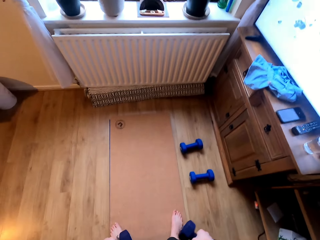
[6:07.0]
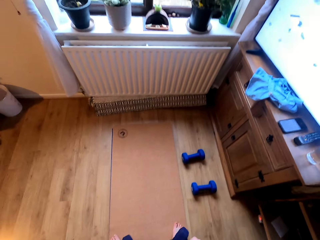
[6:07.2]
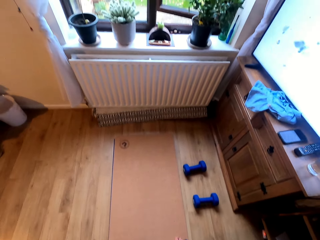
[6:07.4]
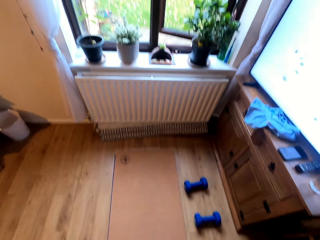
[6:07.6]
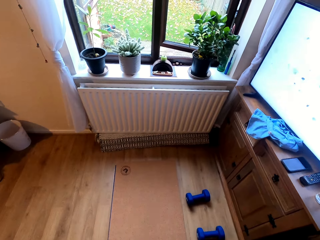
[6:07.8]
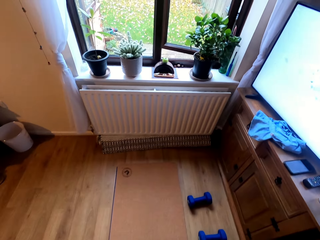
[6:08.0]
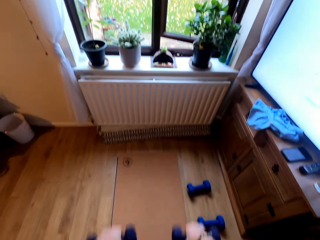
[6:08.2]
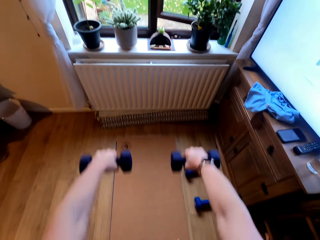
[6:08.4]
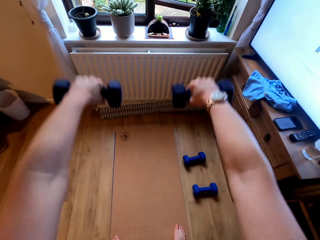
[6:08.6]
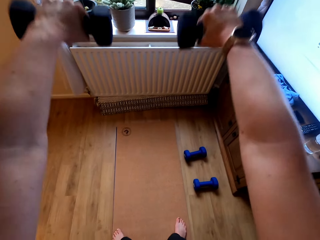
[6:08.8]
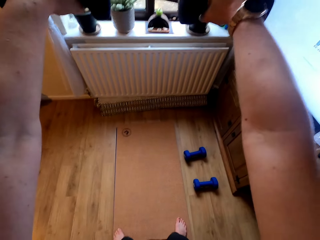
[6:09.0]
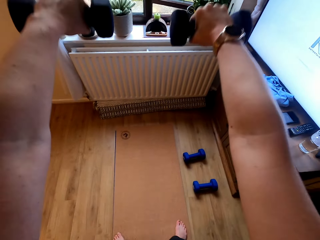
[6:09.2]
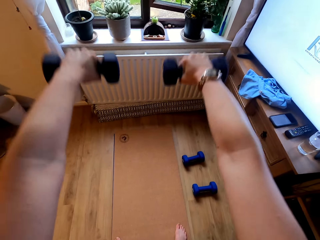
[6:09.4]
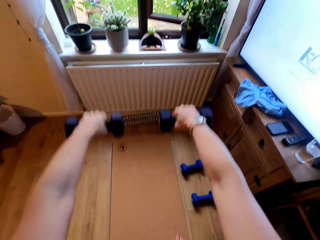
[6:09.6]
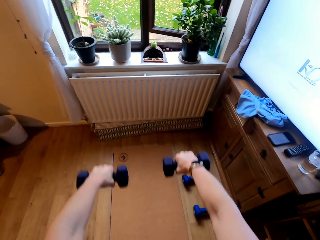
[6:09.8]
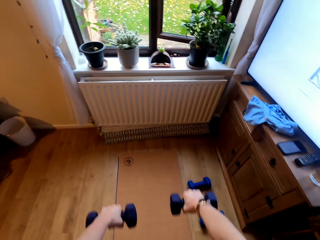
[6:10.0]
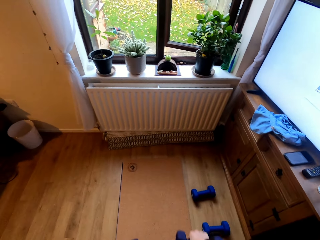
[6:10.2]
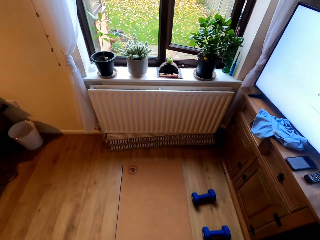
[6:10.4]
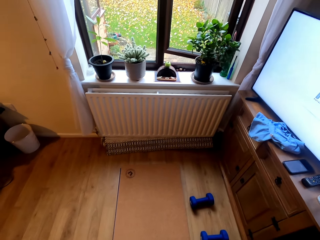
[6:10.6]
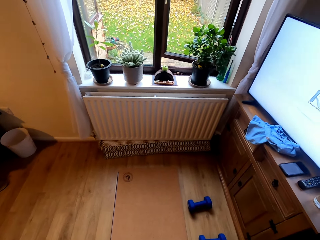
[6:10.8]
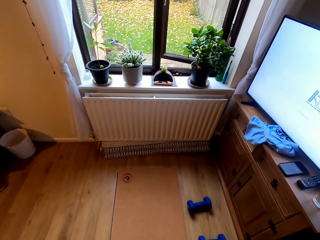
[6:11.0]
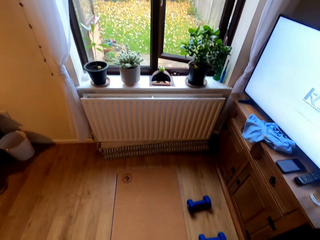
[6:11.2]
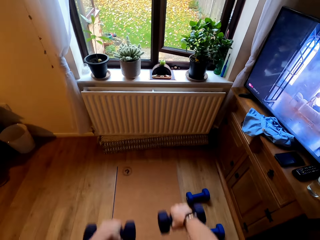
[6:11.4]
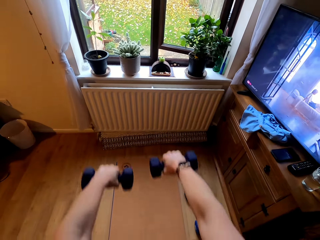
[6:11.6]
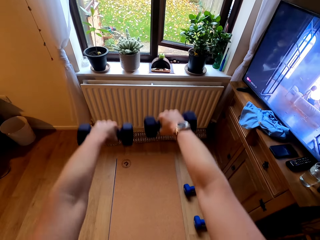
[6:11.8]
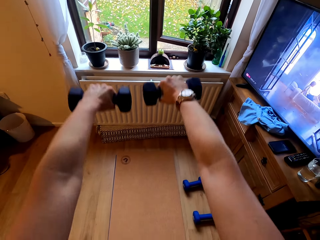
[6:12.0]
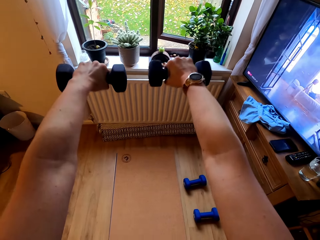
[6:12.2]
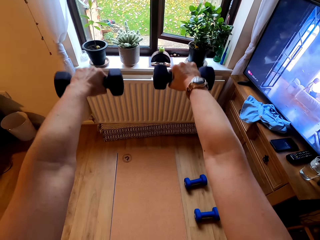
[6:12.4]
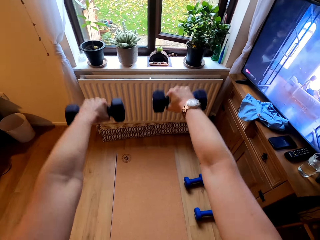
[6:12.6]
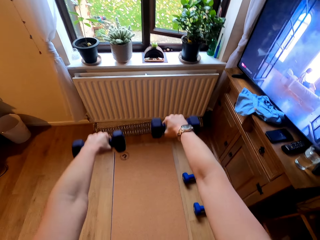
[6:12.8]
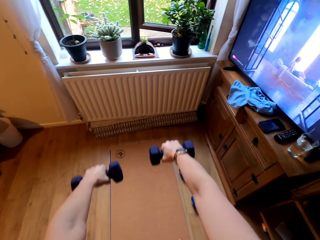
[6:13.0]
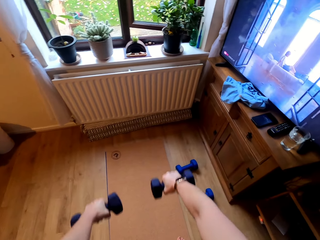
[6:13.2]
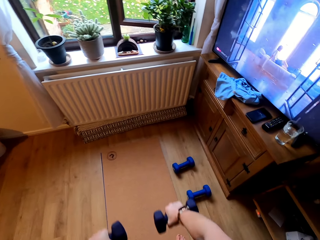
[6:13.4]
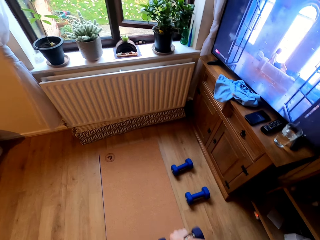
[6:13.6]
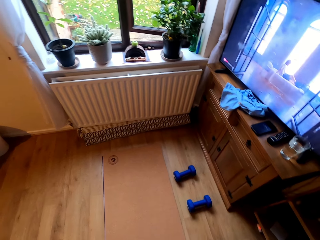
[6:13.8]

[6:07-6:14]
The camera wearer lifts dumbbells.

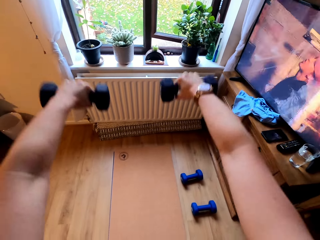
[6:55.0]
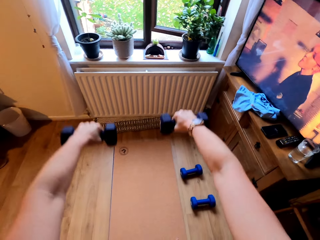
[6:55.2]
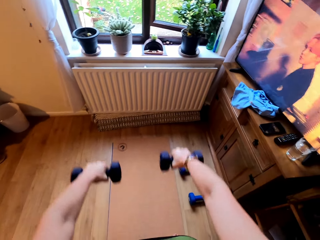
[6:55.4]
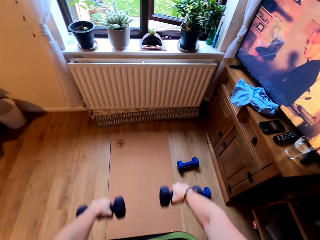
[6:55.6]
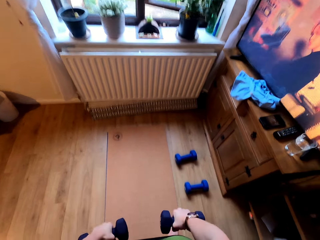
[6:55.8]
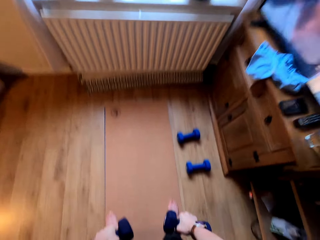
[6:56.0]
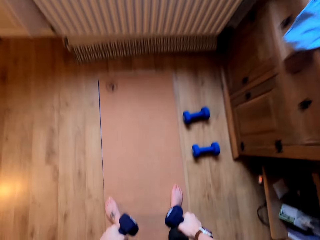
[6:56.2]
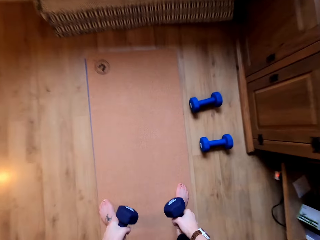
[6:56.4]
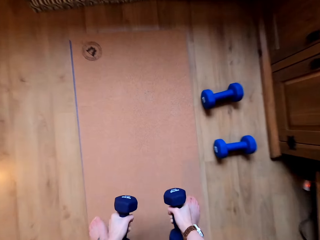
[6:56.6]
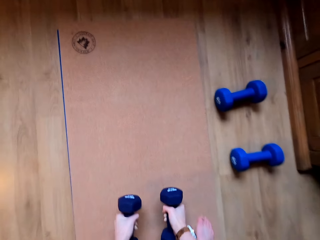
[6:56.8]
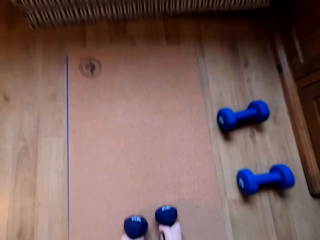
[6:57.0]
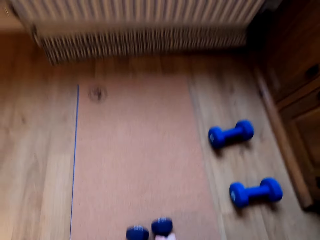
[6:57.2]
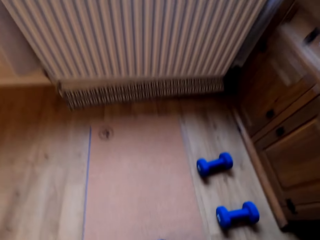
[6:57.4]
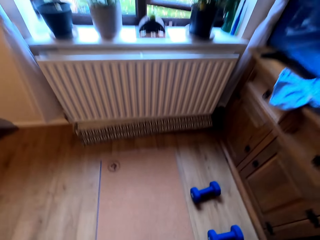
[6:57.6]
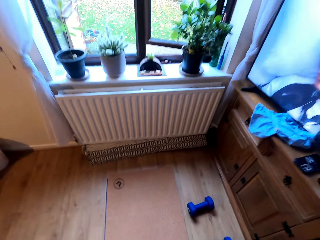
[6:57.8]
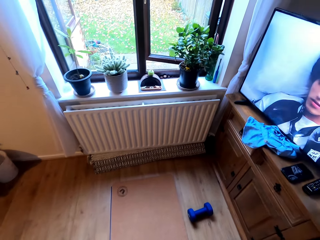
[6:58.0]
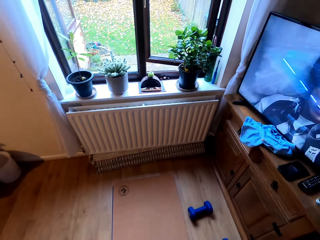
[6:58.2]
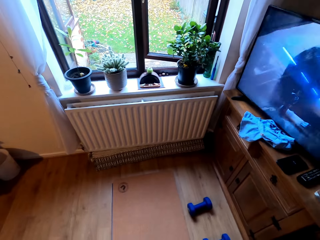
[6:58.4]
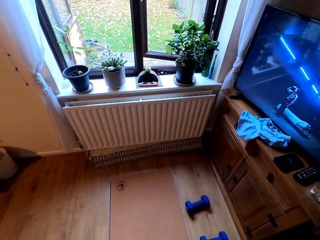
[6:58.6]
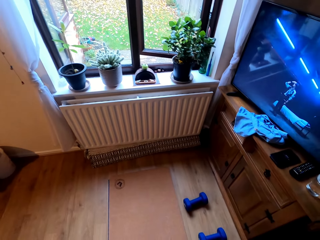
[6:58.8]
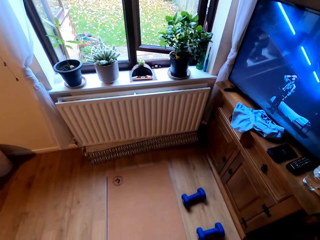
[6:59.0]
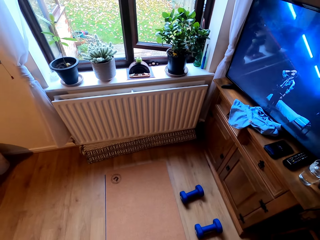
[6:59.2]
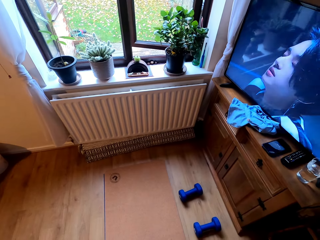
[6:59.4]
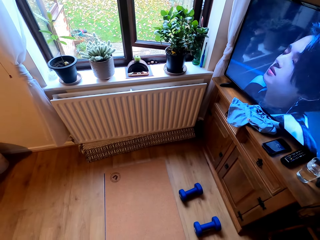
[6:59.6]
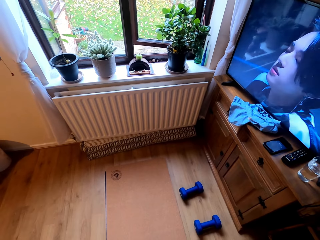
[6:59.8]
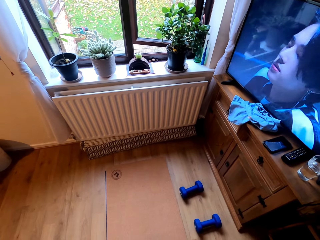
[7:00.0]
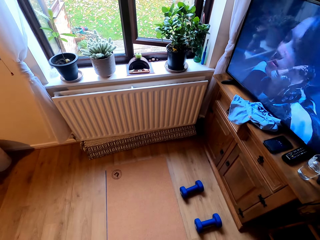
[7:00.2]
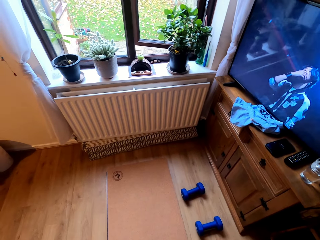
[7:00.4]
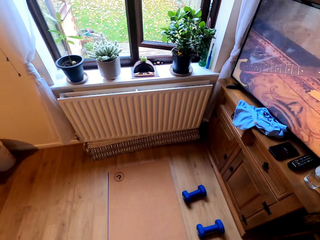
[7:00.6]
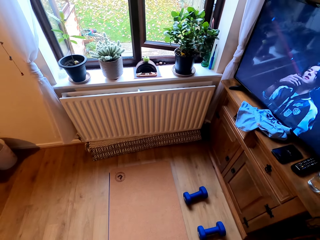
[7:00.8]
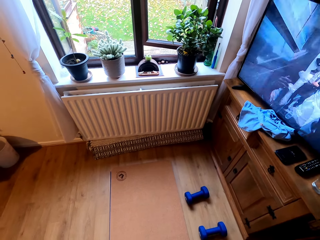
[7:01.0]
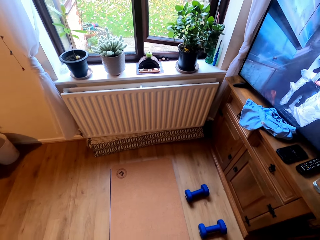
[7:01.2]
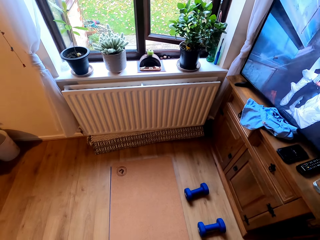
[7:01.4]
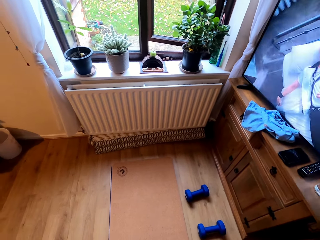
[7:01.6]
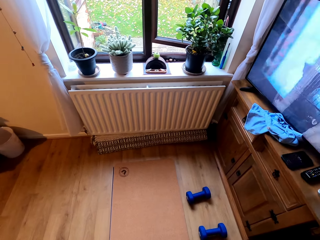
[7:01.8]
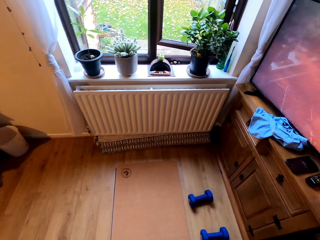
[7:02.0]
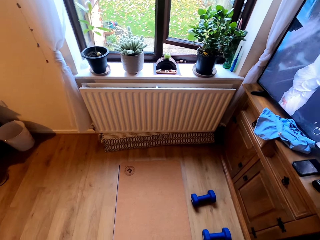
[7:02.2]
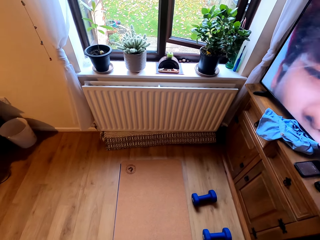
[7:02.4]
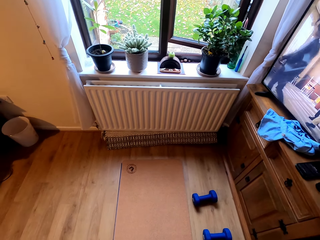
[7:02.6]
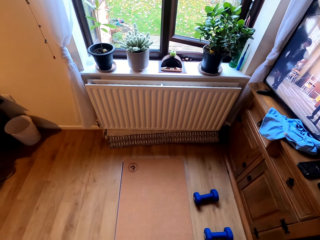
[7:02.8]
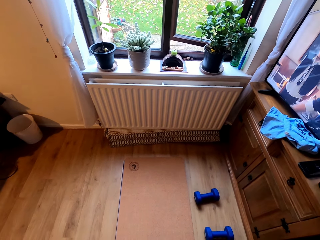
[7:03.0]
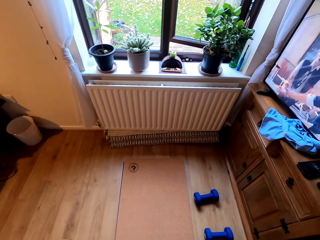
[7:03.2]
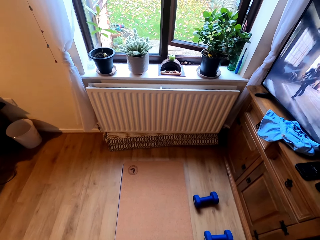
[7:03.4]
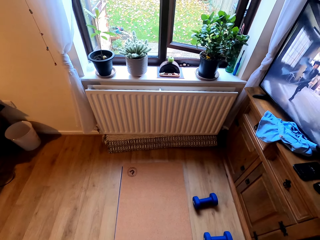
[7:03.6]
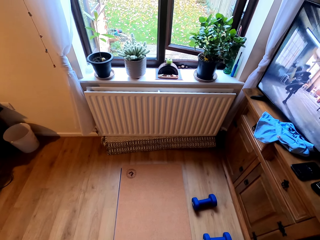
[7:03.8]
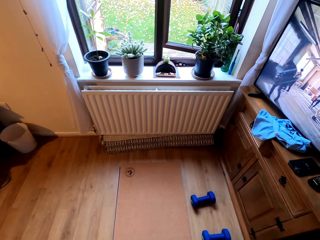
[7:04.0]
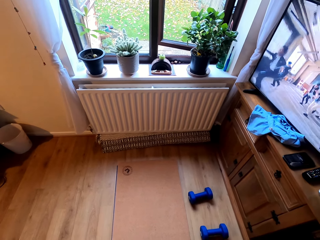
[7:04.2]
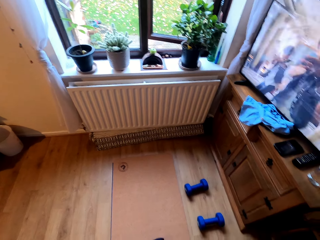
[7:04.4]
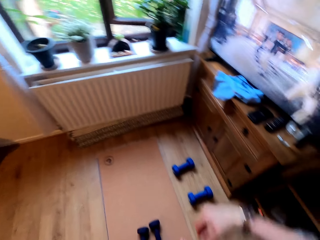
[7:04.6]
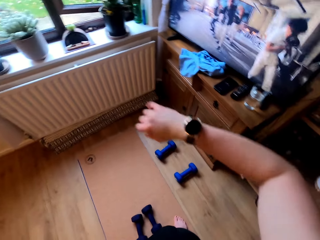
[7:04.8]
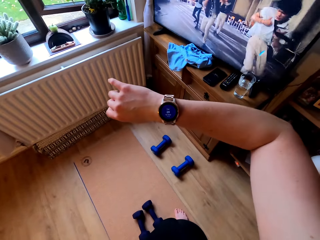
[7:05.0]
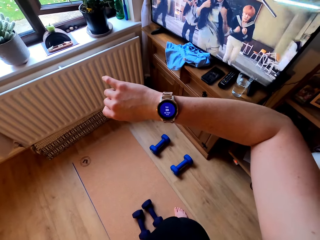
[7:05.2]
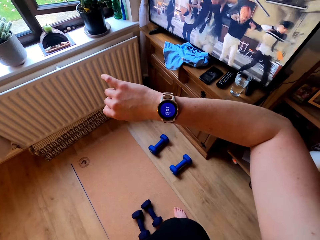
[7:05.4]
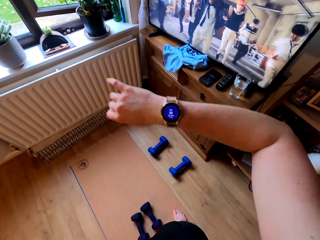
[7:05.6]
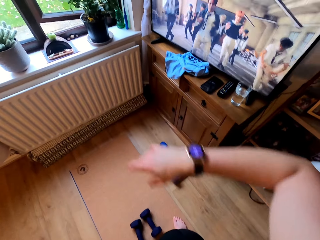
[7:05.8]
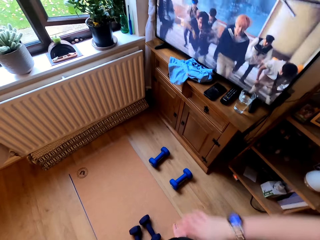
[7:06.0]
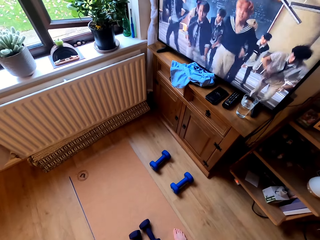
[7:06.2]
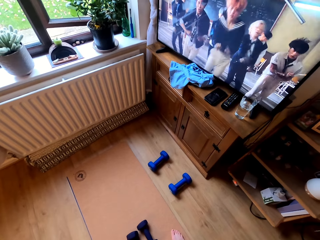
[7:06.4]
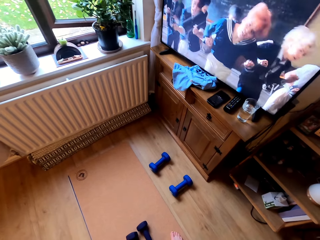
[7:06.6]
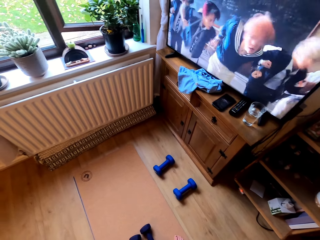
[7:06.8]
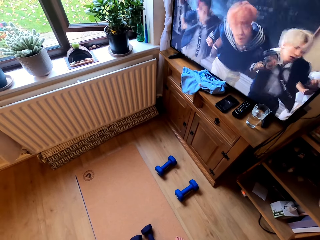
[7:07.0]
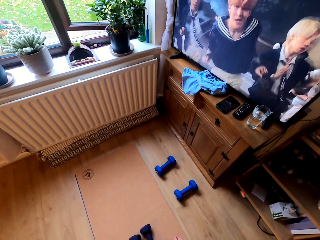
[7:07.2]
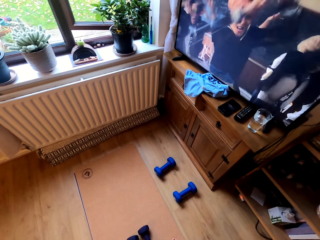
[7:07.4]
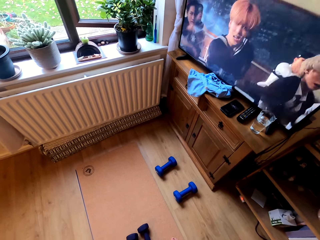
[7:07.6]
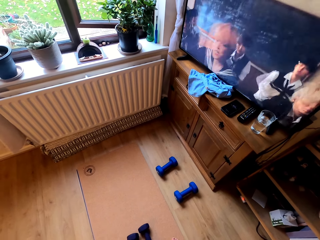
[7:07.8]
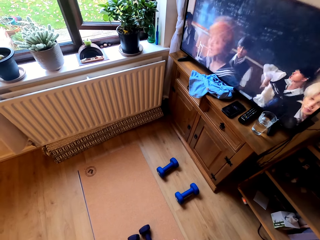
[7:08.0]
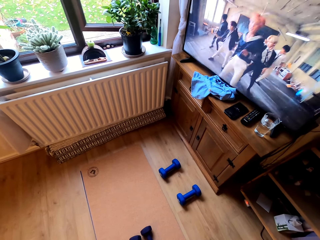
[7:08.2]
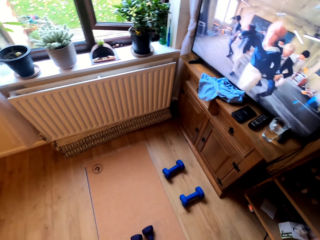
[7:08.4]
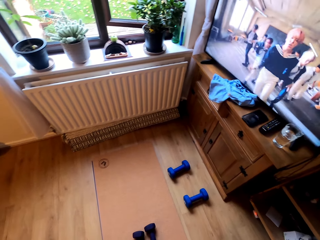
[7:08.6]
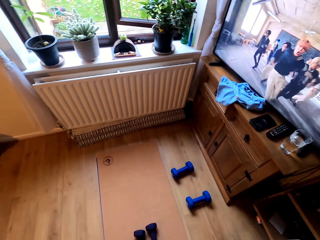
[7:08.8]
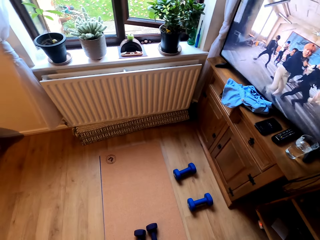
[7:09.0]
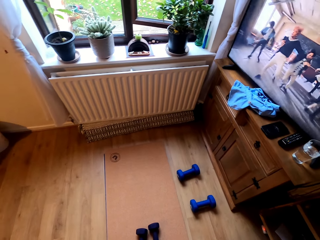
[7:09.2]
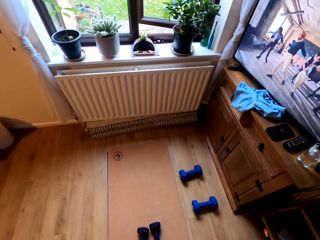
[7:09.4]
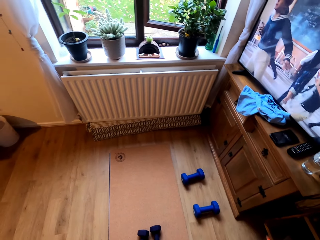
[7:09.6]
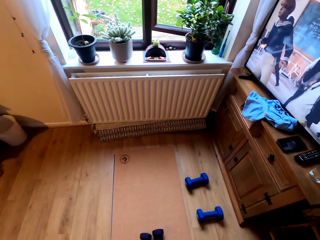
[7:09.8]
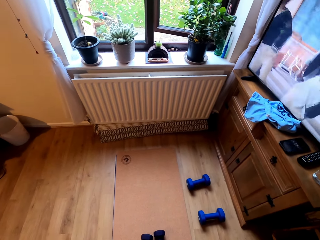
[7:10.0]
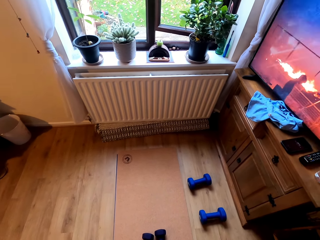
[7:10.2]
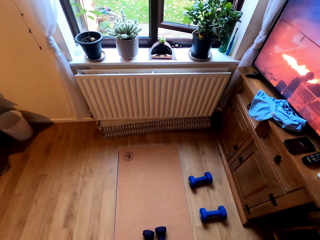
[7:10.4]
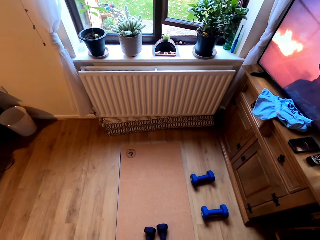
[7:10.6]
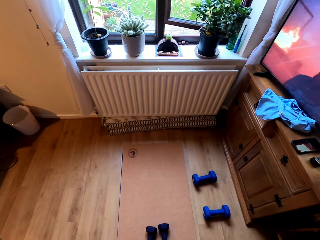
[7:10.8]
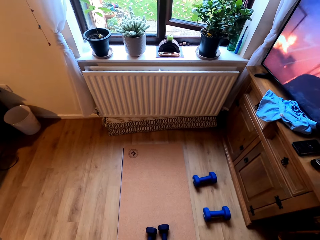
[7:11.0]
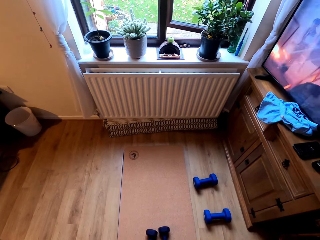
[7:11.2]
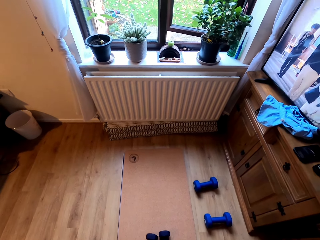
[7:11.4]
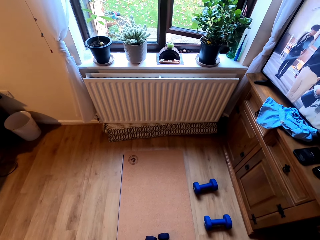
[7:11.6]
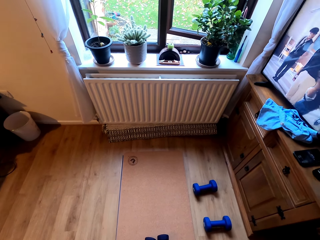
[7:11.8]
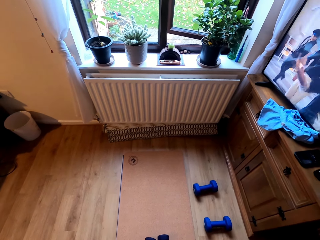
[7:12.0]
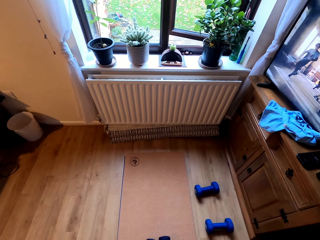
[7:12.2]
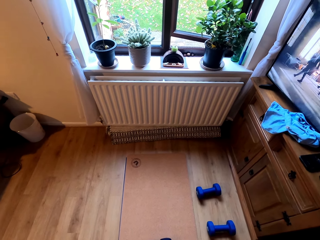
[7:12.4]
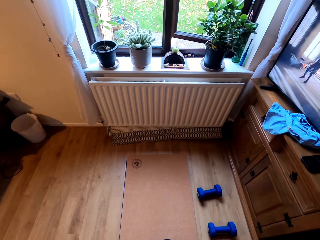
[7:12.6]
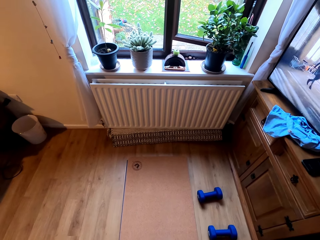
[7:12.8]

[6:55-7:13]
The camera wearer puts the dumbbells on the floor. They look around. They look on the watch. They lift a hand. They look around.
